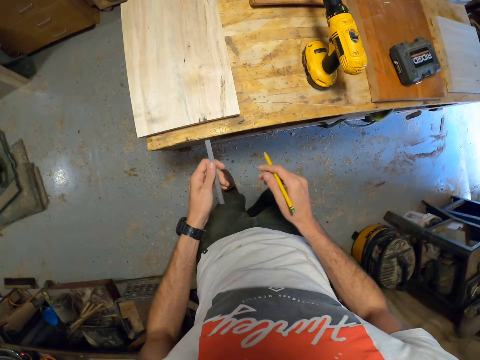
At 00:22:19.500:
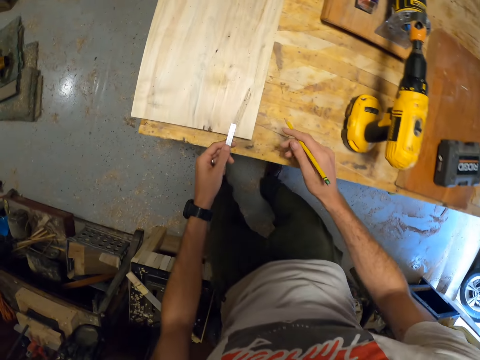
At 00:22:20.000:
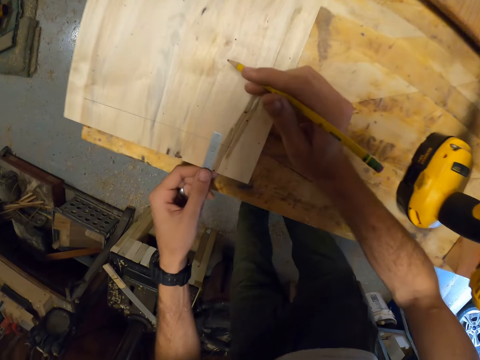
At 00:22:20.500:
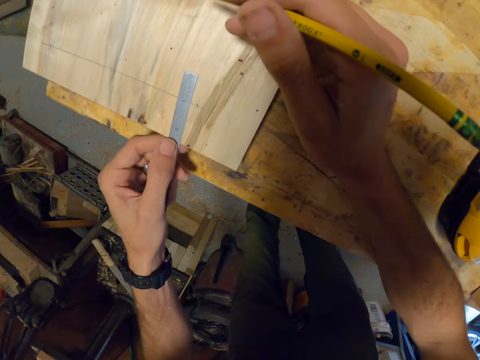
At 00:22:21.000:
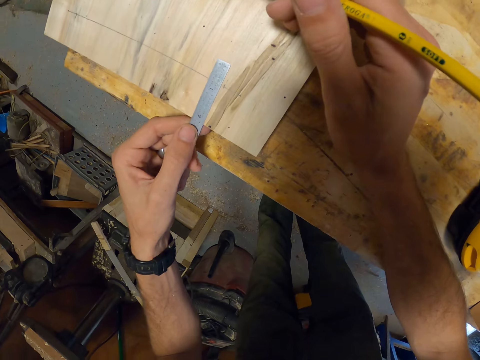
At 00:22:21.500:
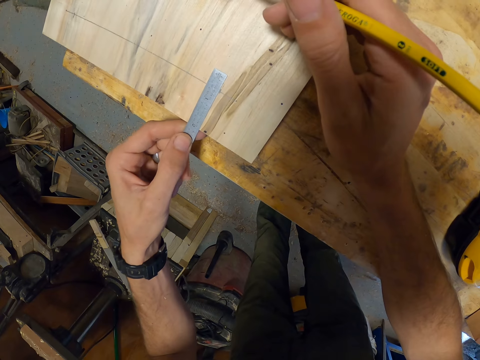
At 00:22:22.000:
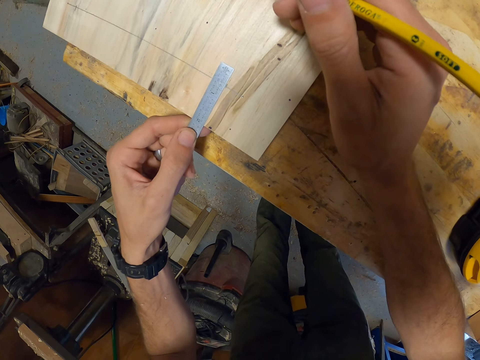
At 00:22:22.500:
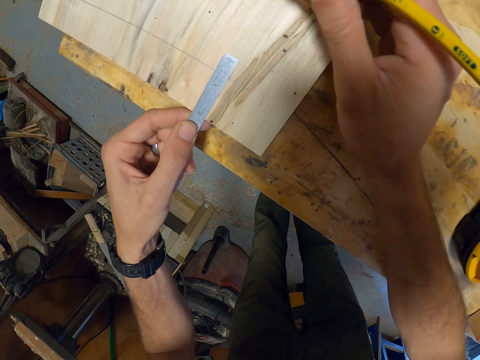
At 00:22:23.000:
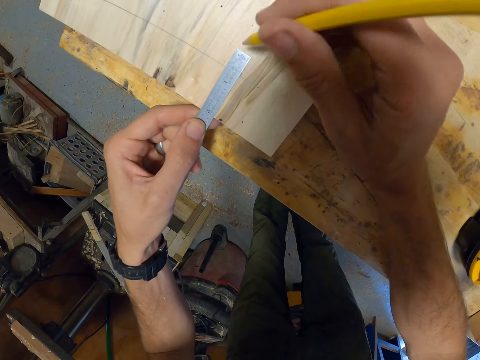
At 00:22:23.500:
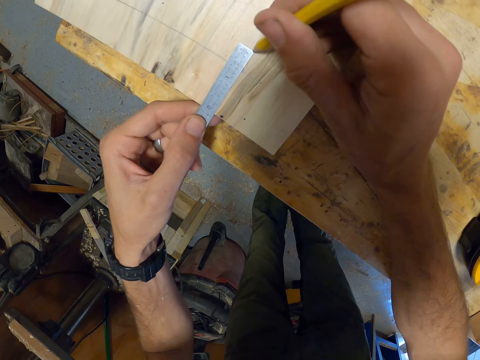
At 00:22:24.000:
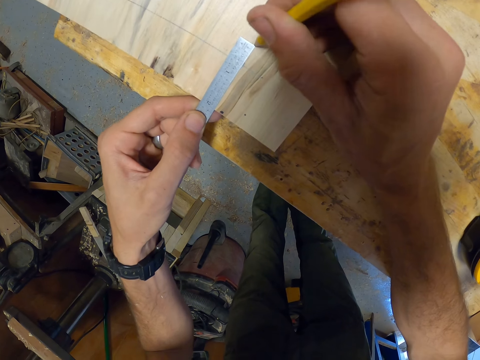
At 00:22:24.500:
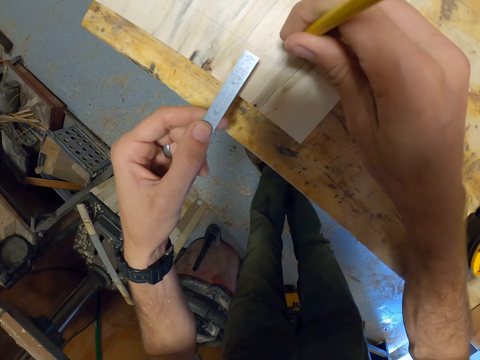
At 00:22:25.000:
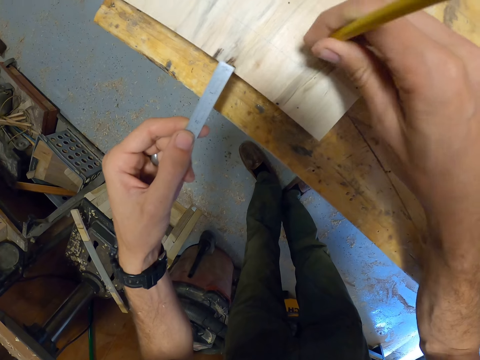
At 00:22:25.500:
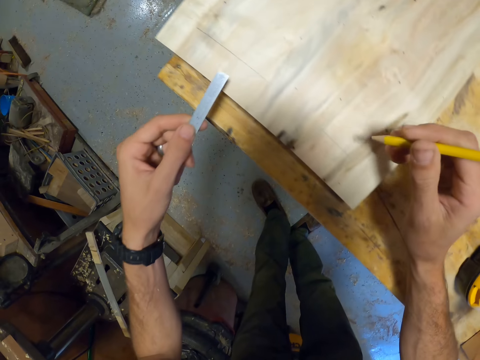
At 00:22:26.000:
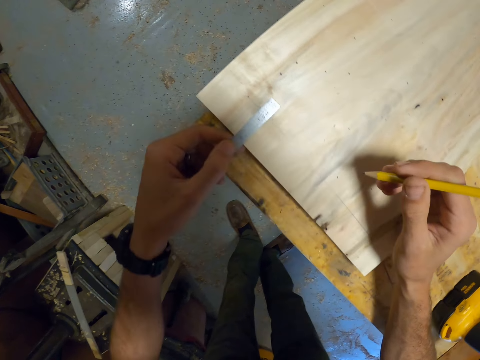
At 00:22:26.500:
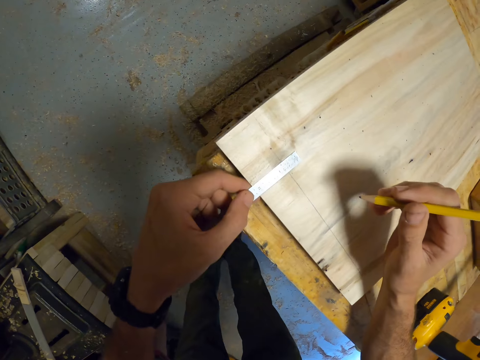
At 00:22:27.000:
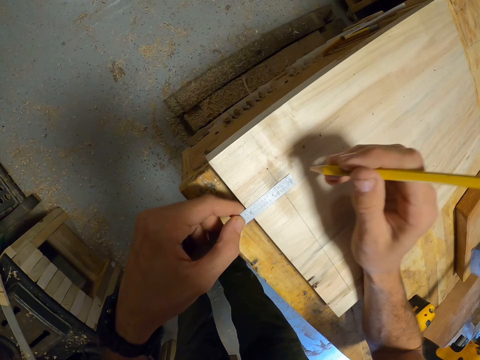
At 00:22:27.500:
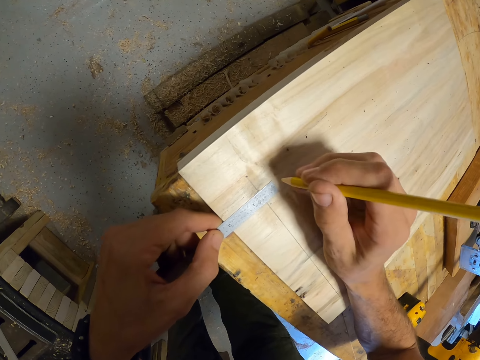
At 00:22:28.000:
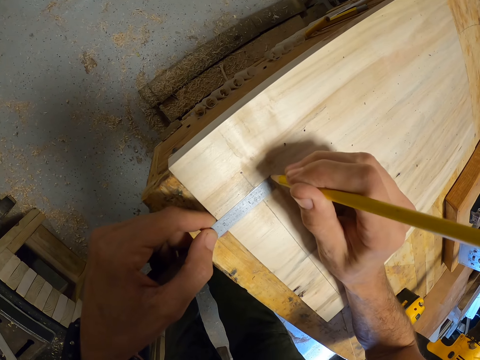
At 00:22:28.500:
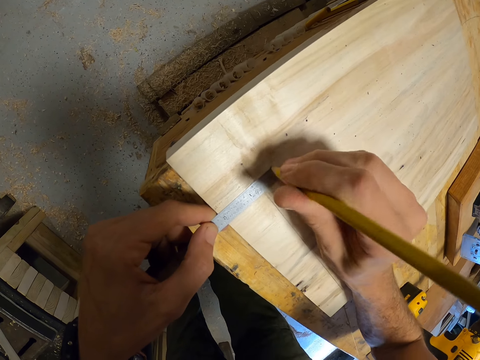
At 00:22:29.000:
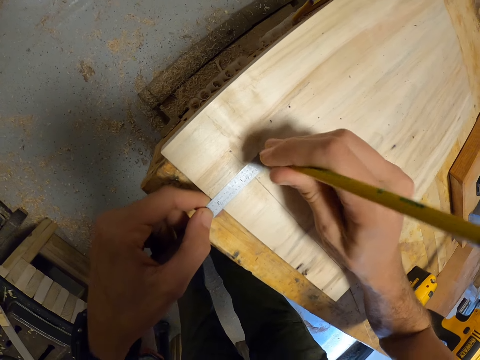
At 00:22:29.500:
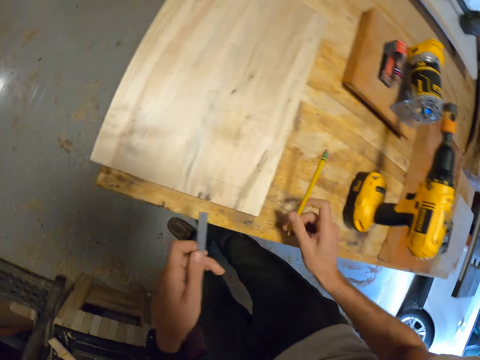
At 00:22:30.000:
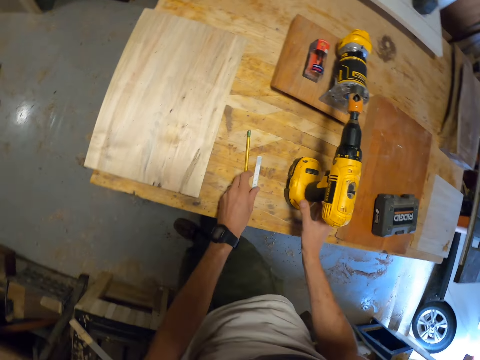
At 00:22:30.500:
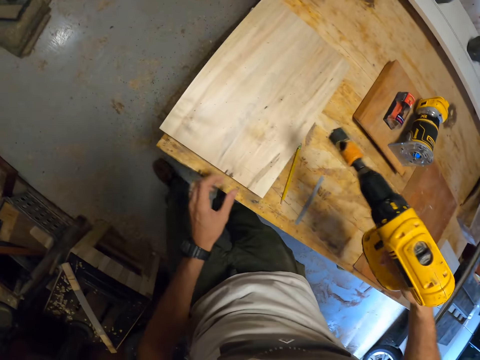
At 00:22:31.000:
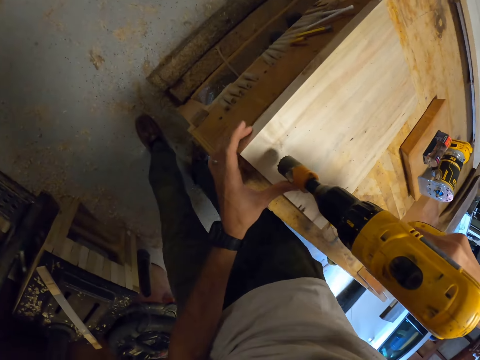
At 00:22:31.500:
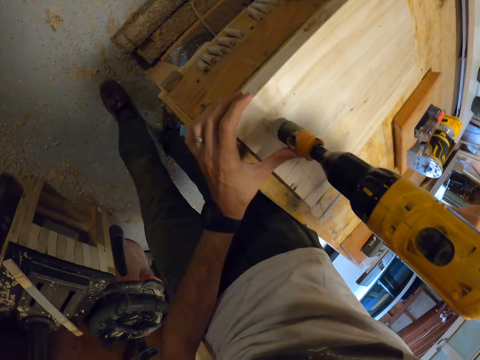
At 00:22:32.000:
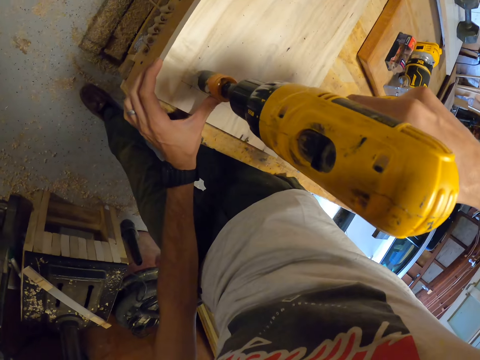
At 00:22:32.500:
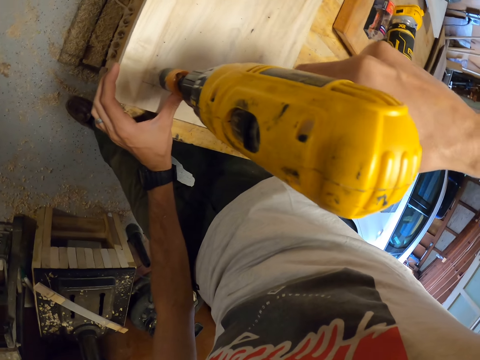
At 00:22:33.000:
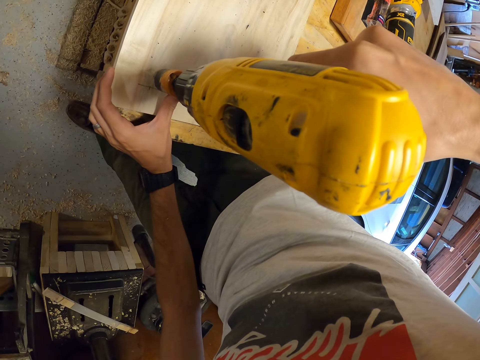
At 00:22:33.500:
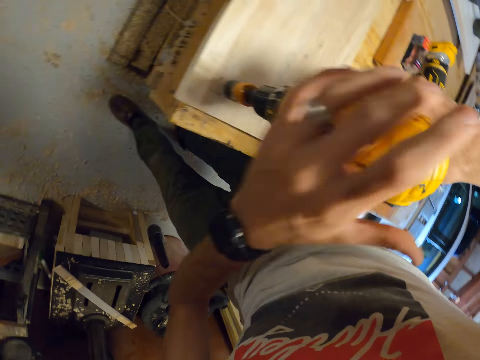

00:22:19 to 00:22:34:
The camera wearer measures a board with the ruler. He places the metal ruler on the other piece of wood on the workbench with his left hand. He marks a point on the other piece of wood on the workbench with the pencil in his right hand. He removes the metal ruler from the other piece of wood on the workbench with his left hand. He places the metal ruler on the other piece of wood on the workbench with his left hand. He measures the board with the ruler. He marks another point on the other piece of wood on the workbench with the pencil in his right hand. He drops the pencil on the workbench with his right hand. He drops the metal ruler on the workbench with his left hand. He picks the cordless drill machine from the workbench with his right hand. He places the cordless drill machine on the other piece of wood on the workbench with his right hand.

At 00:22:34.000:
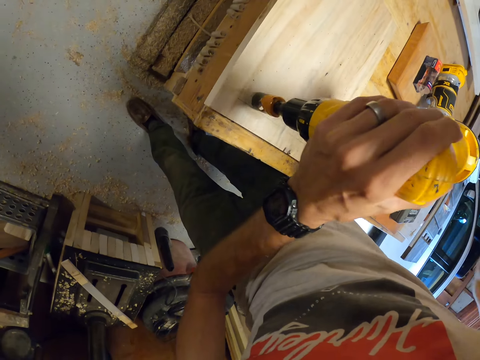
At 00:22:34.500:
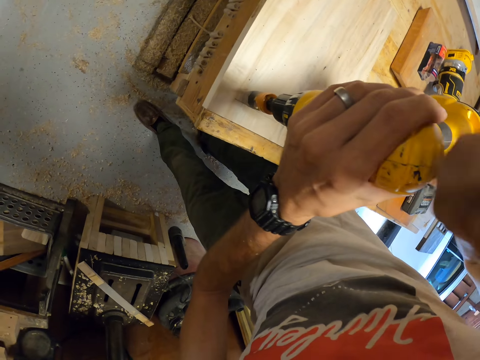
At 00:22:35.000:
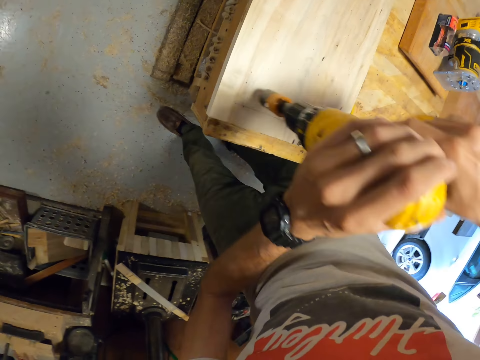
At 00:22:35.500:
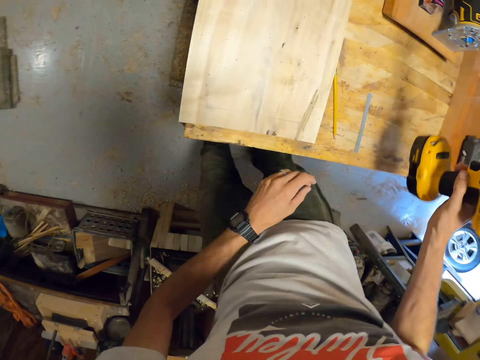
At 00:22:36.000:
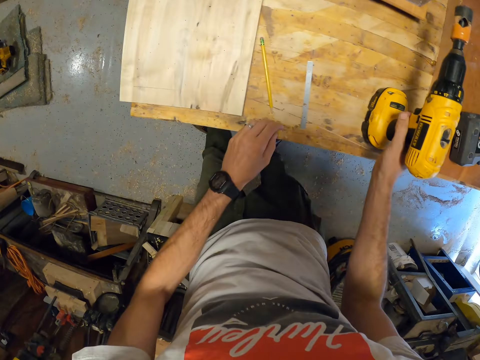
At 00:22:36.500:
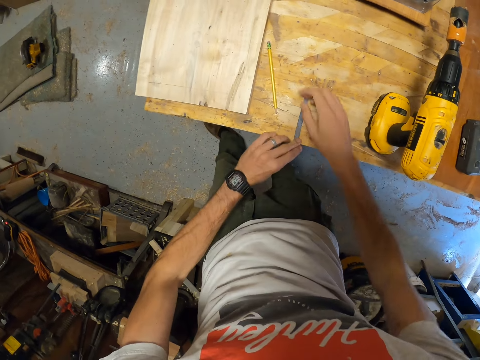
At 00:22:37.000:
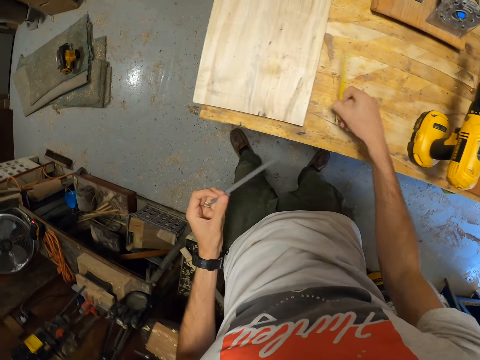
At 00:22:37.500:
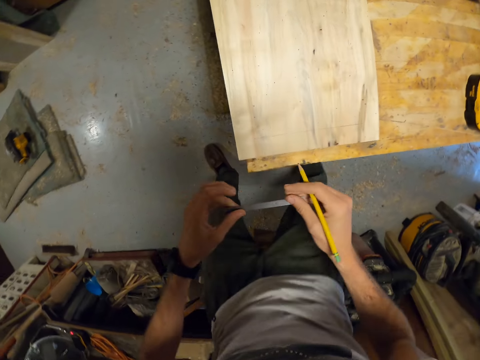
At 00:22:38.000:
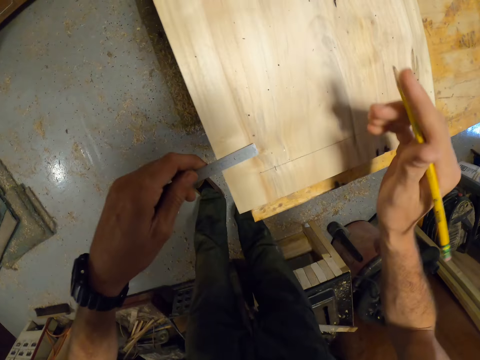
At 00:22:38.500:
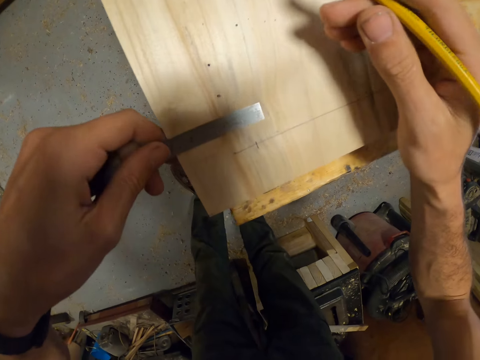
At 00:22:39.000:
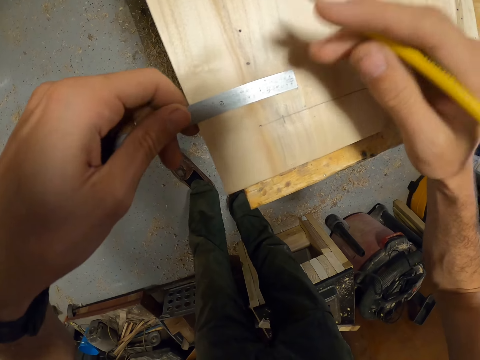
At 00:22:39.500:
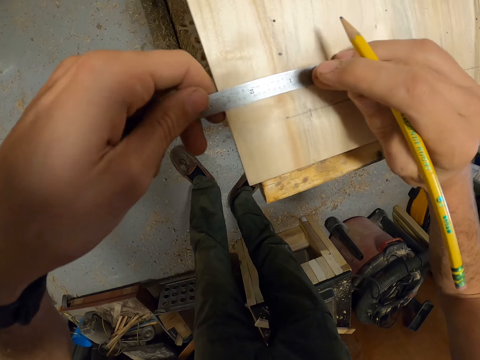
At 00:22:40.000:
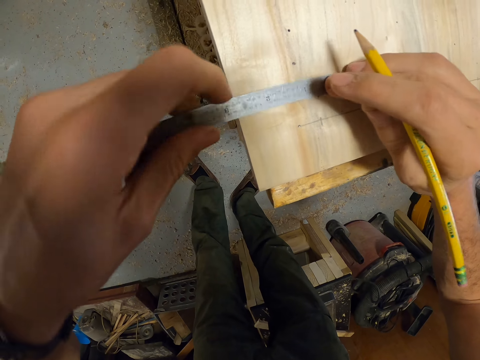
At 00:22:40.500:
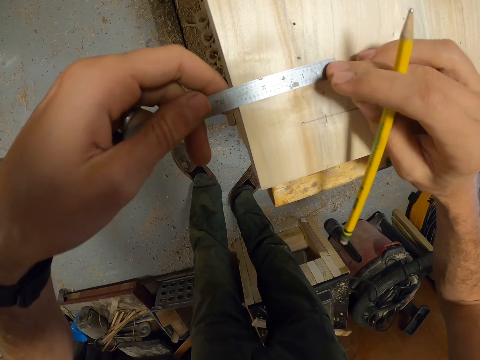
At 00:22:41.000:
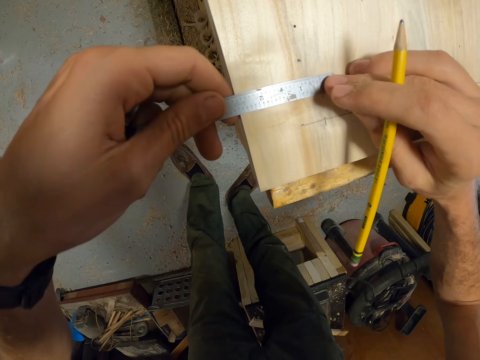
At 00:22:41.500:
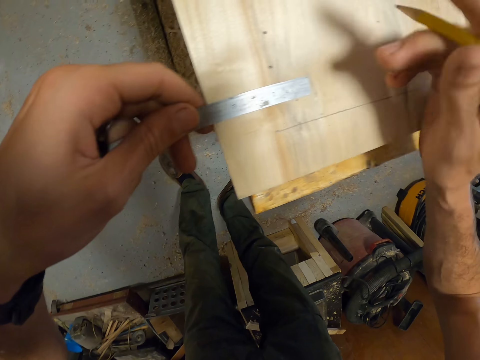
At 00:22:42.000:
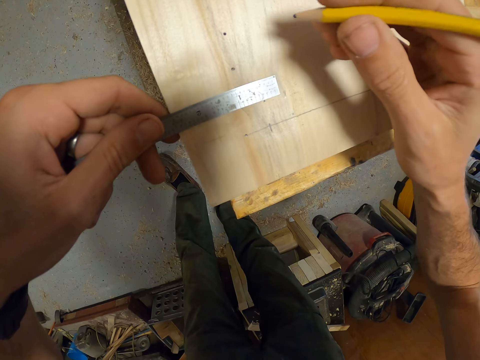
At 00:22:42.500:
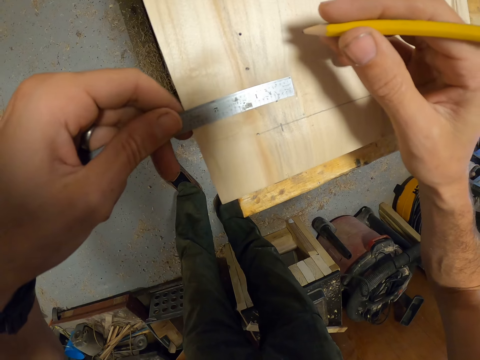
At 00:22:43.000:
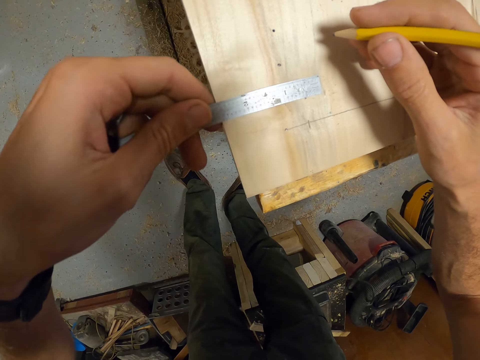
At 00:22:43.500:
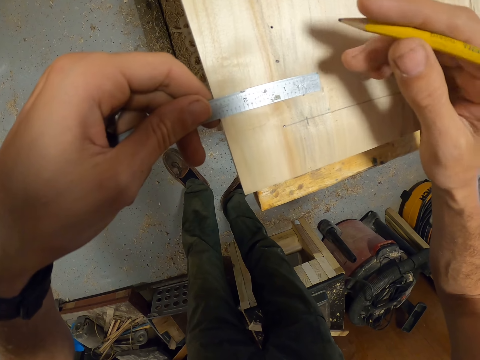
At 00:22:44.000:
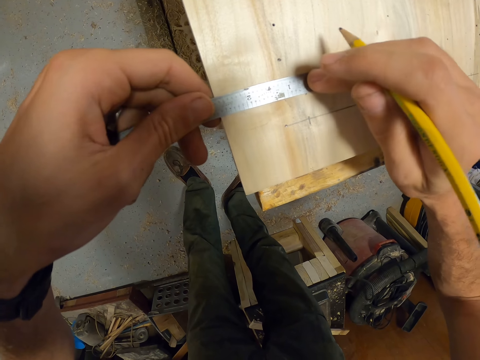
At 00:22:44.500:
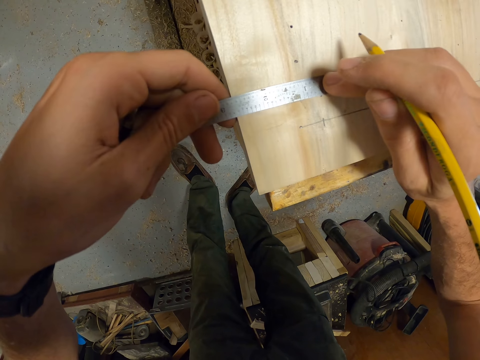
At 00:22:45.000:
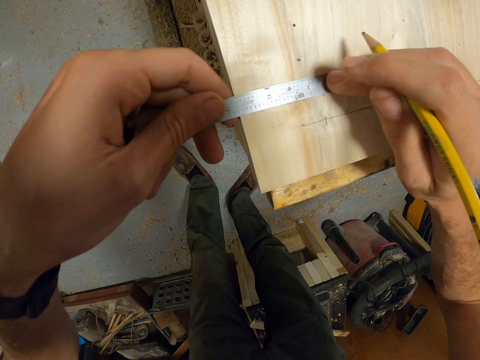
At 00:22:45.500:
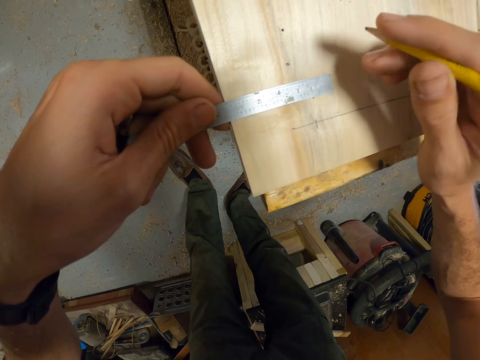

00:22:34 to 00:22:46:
The camera wearer hits the cordless drill machine on the other piece of wood on the workbench with his right hand. He removes the cordless drill machine from the other piece of wood on the workbench with his right hand. He drops the cordless drill machine from the other piece of wood on the workbench with his right hand. He picks the metal ruler from the workbench with his left hand. He picks the pencil from the workbench with his right hand. He places the metal ruler on the other piece of wood on the workbench with his left hand. He measures the board with the ruler. He adjusts the metal ruler on the other piece of wood on the workbench with his right hand. He touches the metal ruler on the other piece of wood on the workbench with his right hand.
